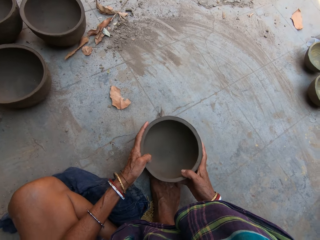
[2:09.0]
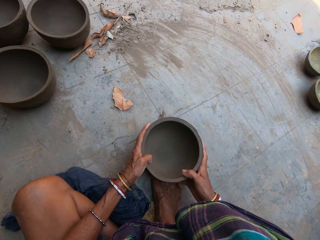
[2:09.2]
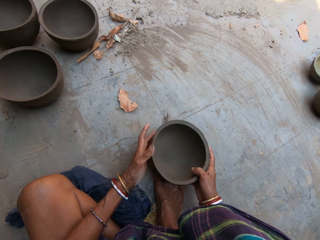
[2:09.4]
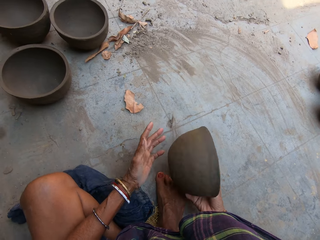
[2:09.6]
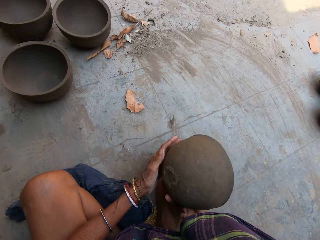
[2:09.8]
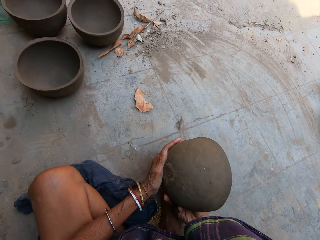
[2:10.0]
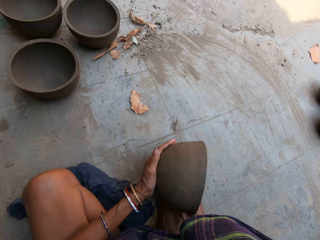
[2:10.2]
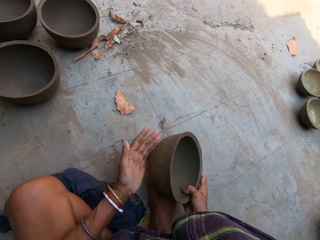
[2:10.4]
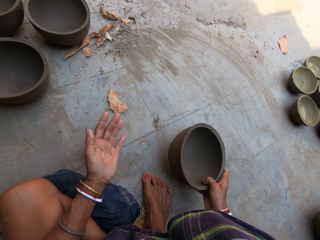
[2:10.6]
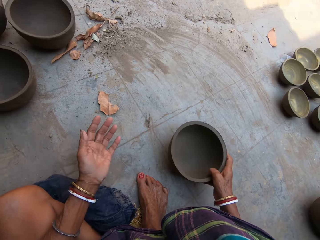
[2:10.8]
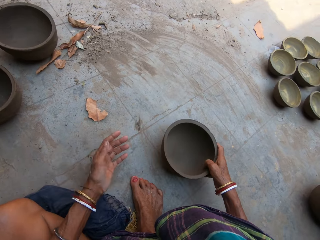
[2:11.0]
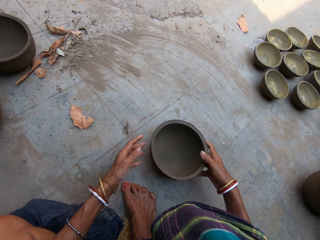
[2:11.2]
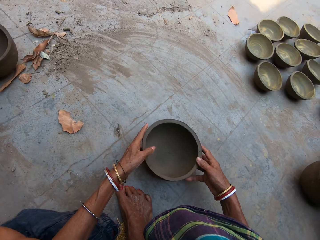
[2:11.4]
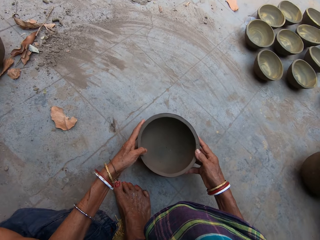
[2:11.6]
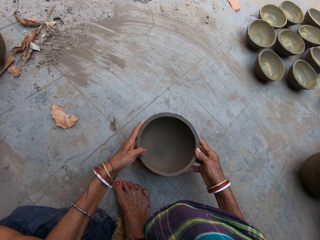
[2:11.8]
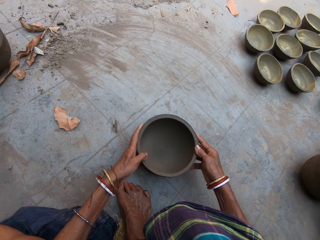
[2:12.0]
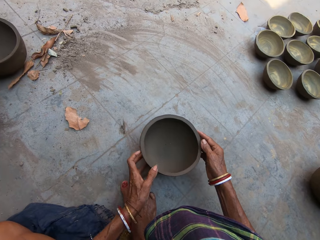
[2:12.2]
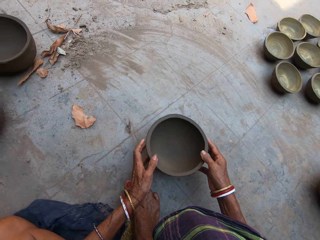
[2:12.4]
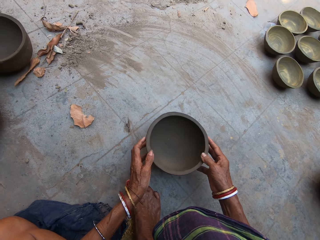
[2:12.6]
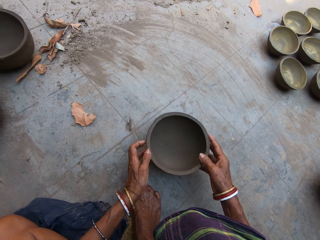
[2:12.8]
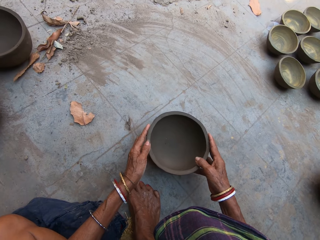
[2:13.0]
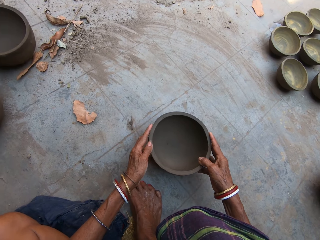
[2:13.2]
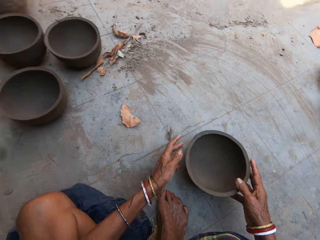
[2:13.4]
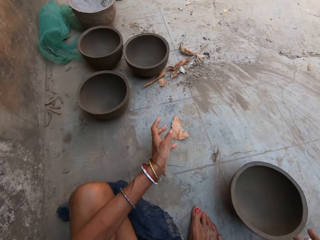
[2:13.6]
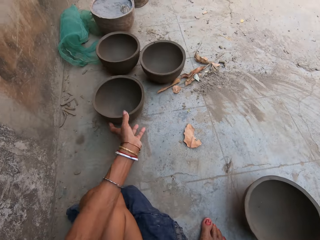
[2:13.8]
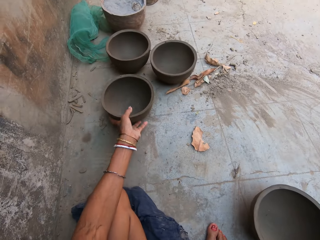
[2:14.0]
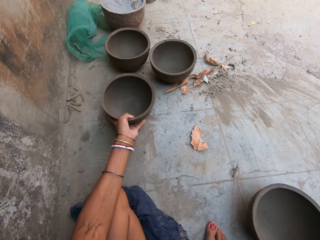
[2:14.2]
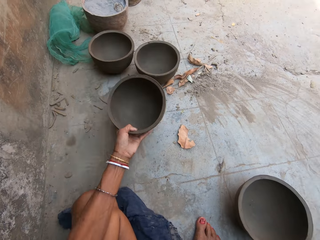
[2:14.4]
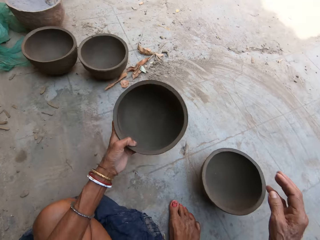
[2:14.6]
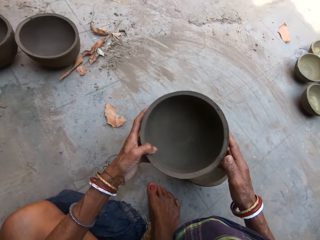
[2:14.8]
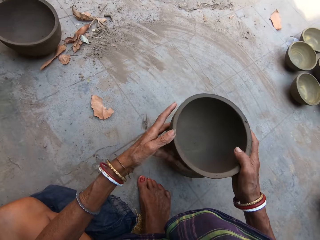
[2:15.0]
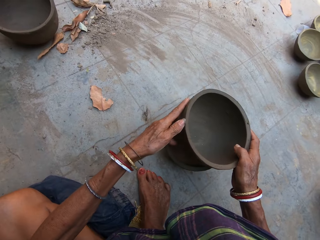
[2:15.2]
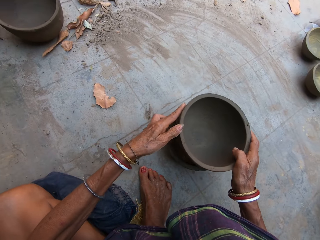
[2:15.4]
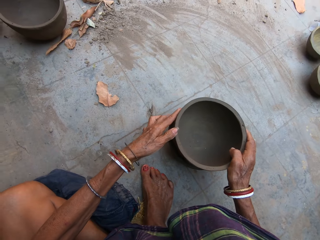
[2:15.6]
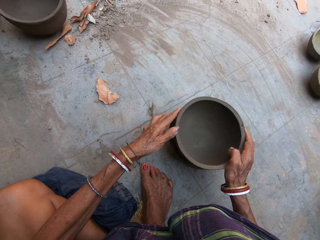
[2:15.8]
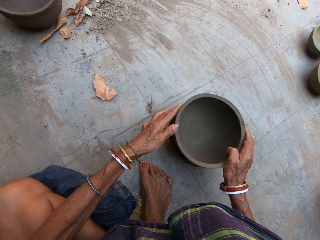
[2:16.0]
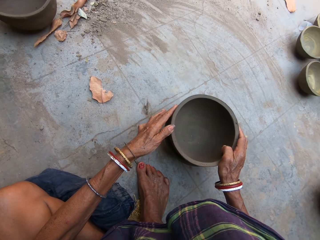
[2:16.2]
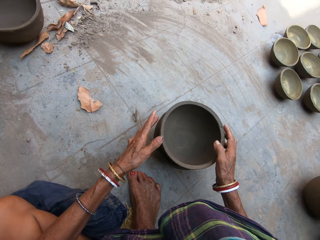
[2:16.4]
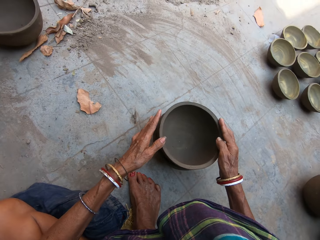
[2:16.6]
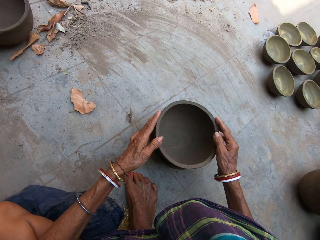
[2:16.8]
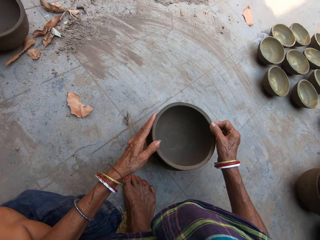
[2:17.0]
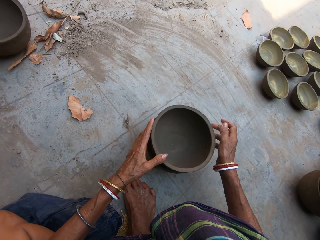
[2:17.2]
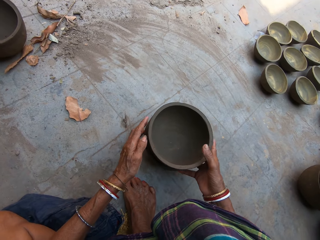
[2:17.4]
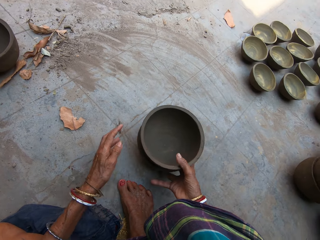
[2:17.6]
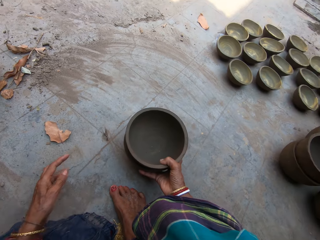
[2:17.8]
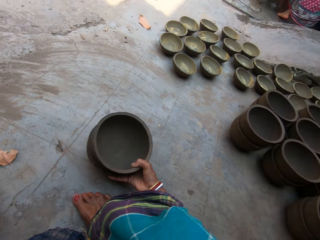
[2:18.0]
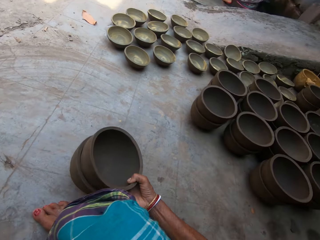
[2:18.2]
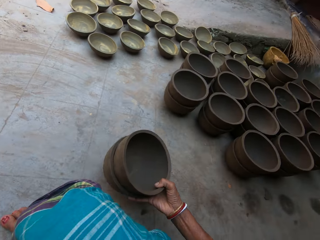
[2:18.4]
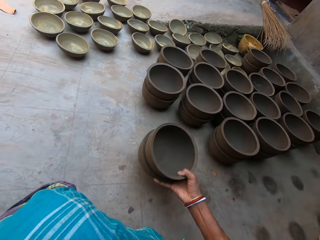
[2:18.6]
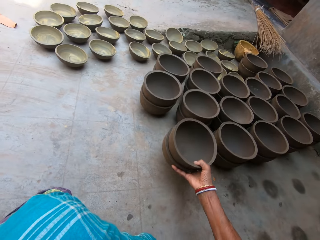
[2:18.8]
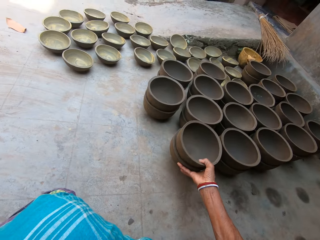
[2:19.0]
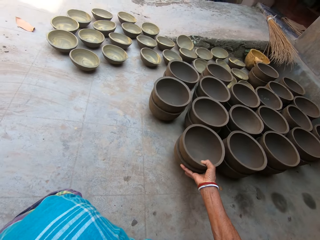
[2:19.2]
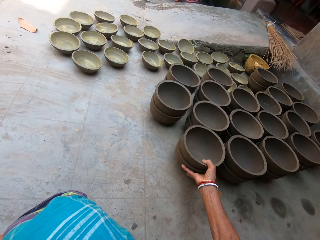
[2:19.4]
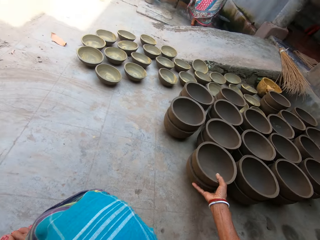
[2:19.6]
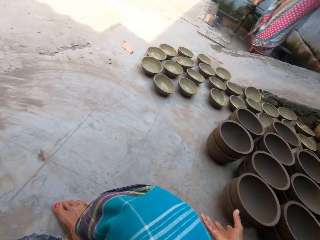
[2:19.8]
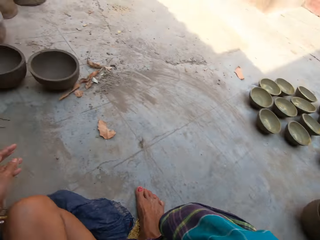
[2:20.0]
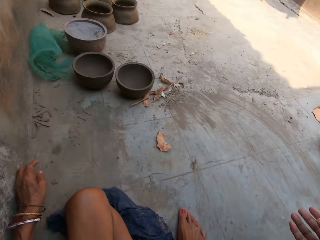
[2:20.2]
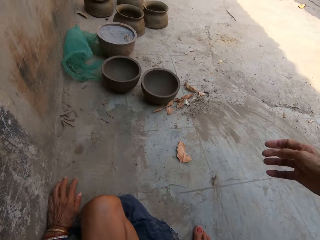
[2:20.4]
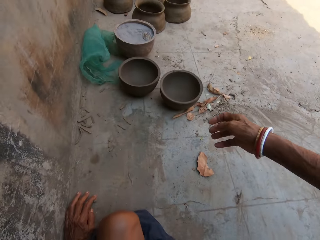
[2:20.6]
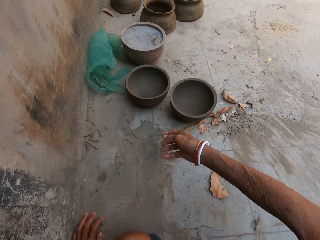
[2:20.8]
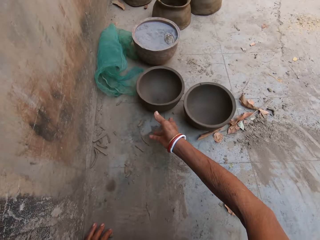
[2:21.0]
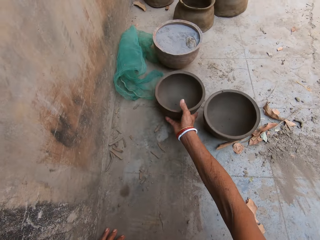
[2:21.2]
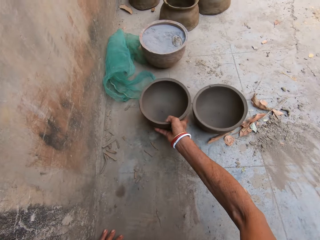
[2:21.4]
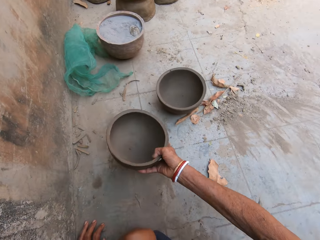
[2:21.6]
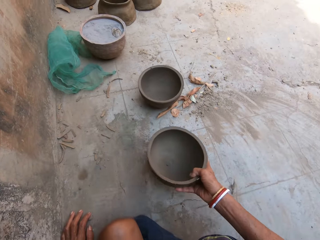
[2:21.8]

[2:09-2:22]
The camera wearer turns the pot. They put the pot down. They take the pot. They move the pot. They place the pot on another pot. They wipe the part of the pot. They put the pots aside. They look around. They take the pot. They move the pot.

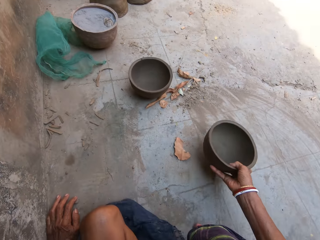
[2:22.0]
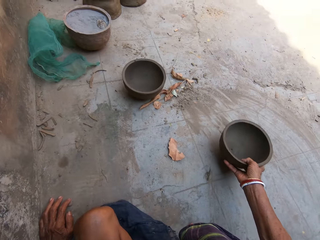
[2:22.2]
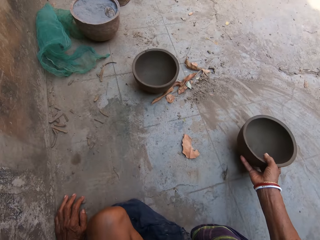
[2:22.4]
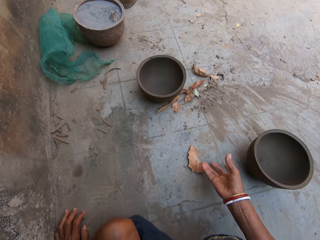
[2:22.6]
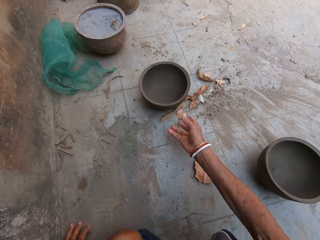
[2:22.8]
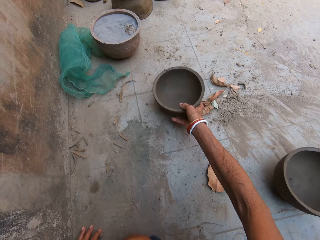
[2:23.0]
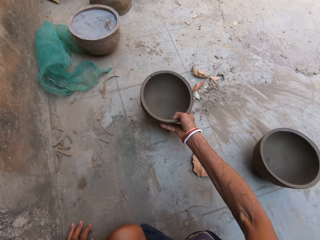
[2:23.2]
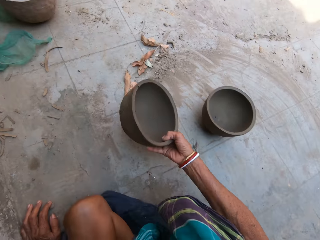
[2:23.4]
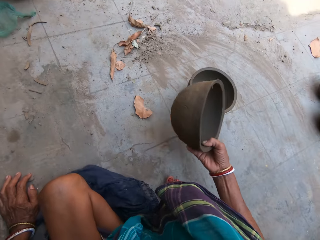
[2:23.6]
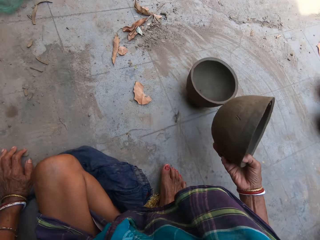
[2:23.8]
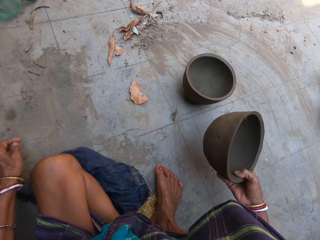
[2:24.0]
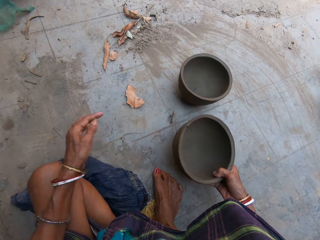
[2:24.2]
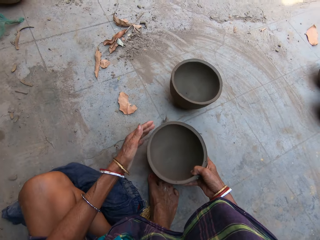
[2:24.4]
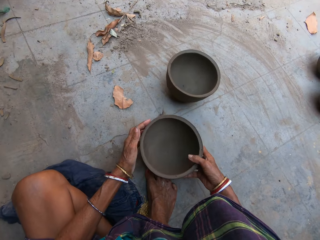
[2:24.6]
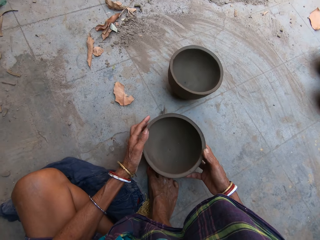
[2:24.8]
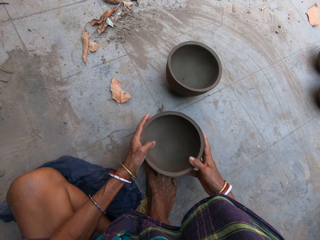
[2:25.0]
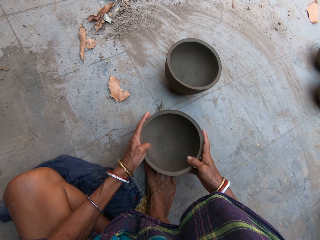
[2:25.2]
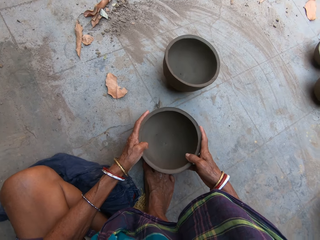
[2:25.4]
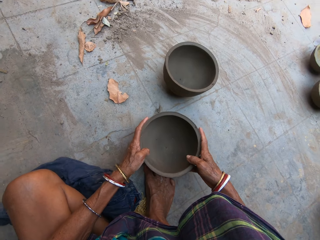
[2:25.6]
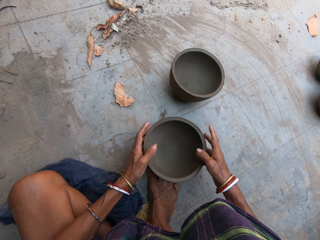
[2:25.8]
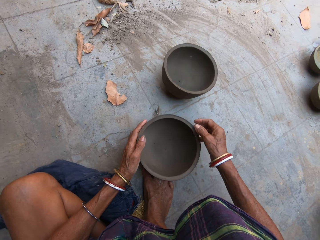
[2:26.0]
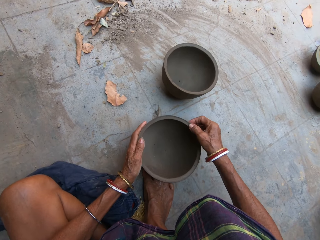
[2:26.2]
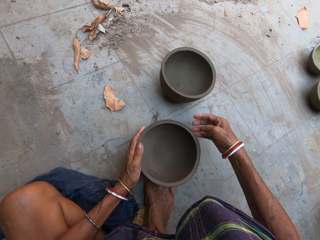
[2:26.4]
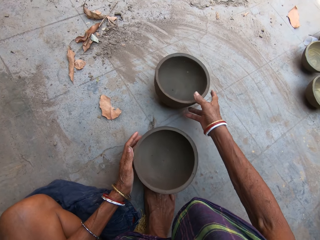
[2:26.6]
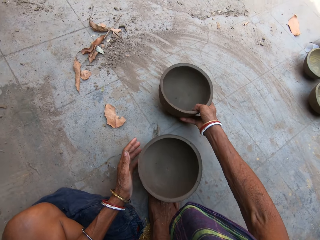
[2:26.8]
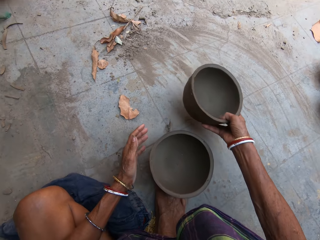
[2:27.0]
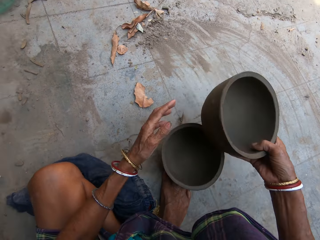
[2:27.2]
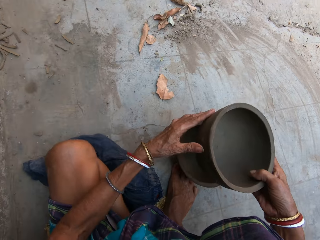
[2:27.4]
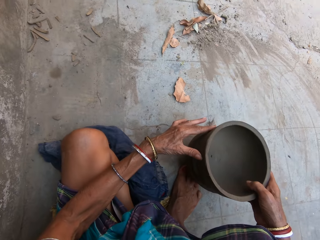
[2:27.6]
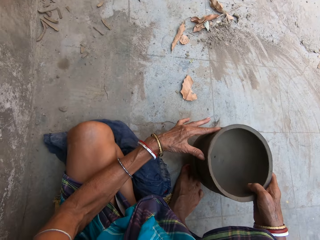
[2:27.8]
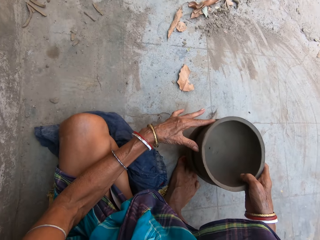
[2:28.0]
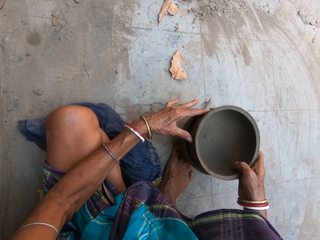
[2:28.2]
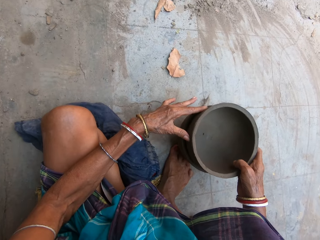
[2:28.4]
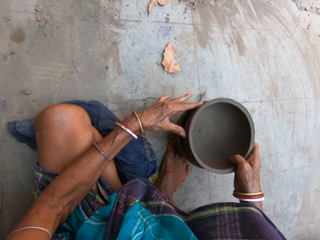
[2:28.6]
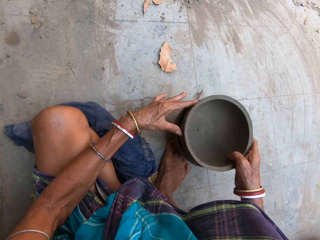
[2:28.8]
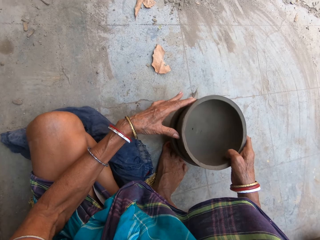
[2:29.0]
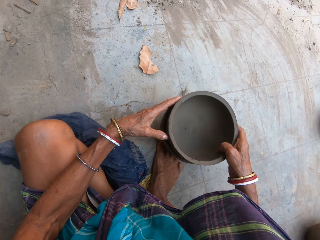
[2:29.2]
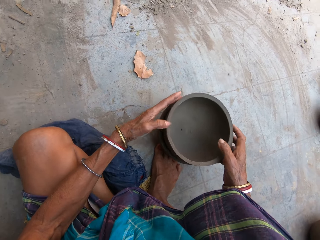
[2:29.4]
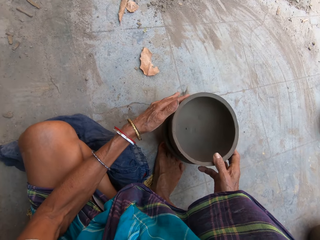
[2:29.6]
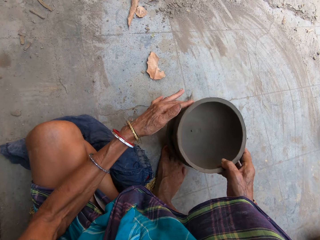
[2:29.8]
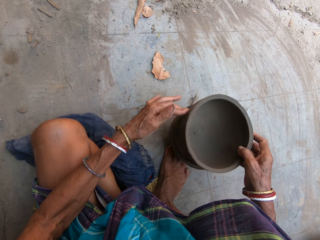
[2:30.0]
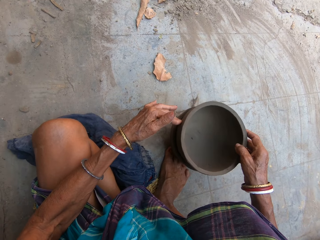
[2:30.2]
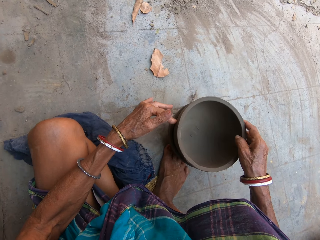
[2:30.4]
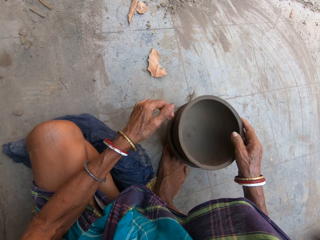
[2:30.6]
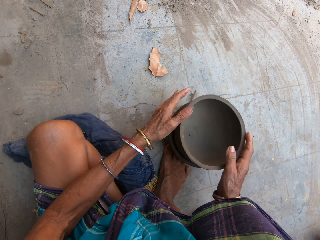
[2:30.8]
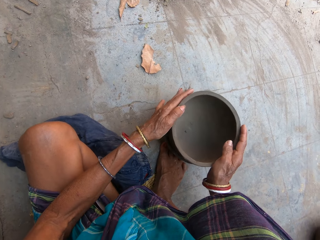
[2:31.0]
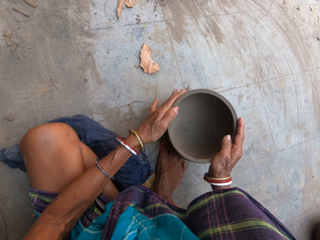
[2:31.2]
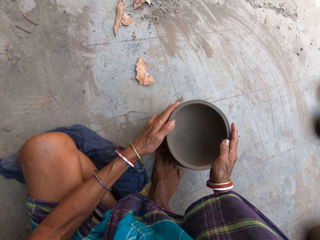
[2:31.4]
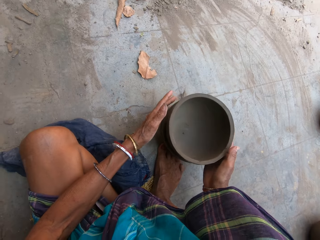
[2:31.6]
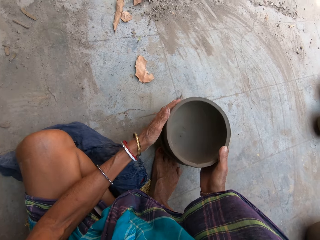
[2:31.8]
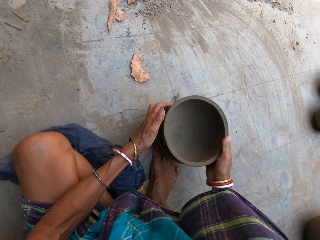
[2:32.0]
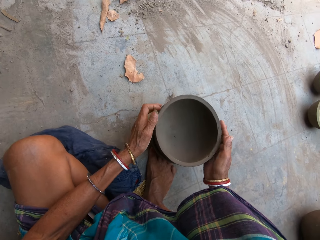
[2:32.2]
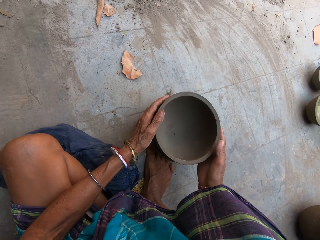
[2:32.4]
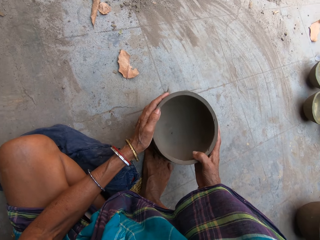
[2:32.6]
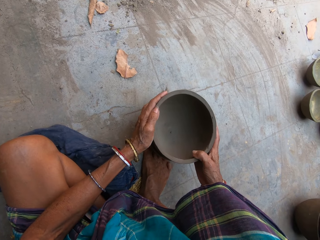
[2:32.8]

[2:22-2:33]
The camera wearer puts the pot down. They move the pot. They take the pot. They shape the pot down. They take the pot. They move the pot. They place the pot on another pot. They shape the pot down.
